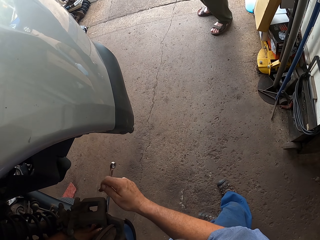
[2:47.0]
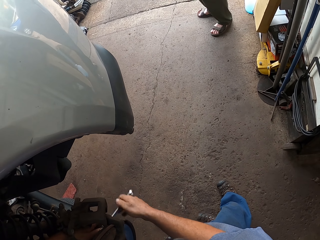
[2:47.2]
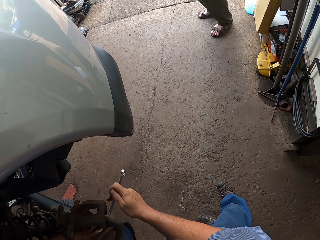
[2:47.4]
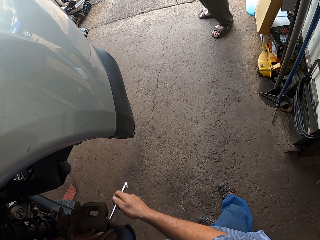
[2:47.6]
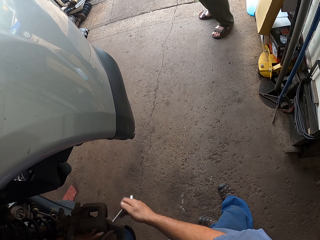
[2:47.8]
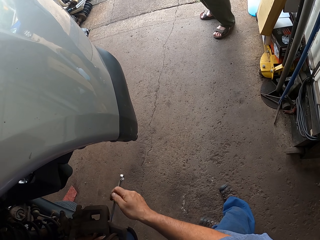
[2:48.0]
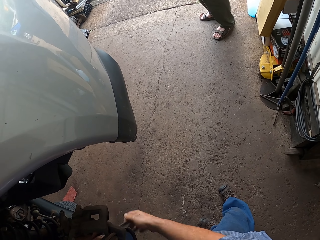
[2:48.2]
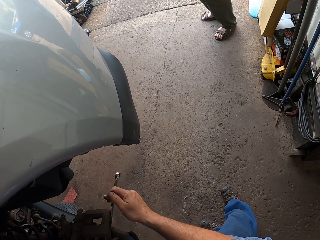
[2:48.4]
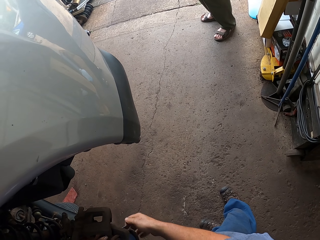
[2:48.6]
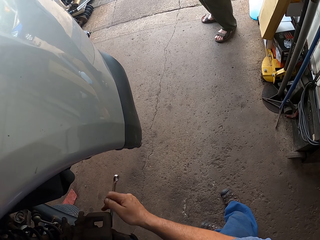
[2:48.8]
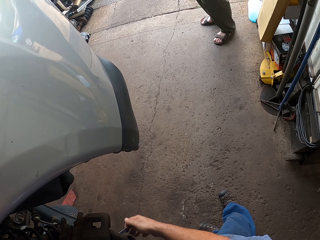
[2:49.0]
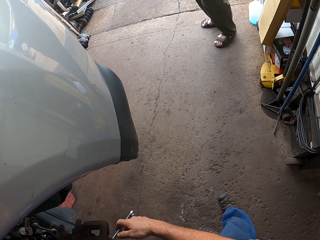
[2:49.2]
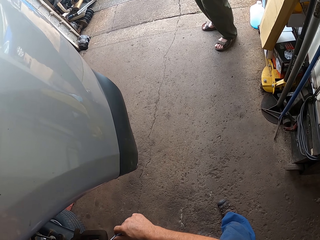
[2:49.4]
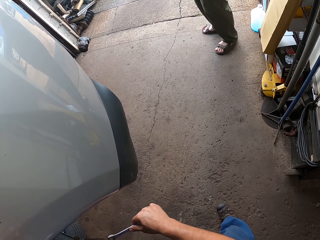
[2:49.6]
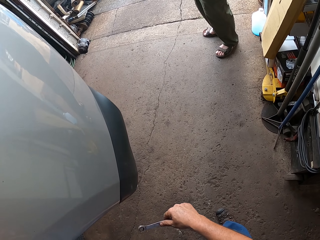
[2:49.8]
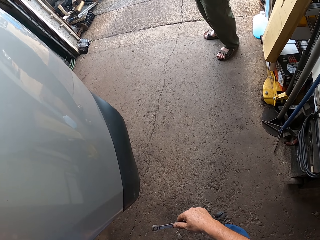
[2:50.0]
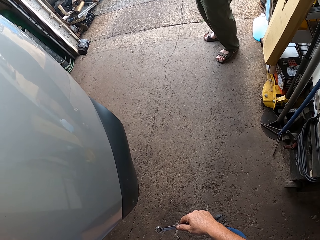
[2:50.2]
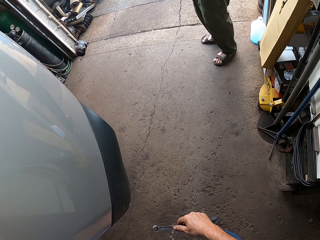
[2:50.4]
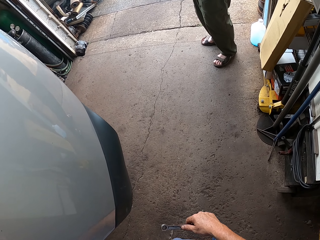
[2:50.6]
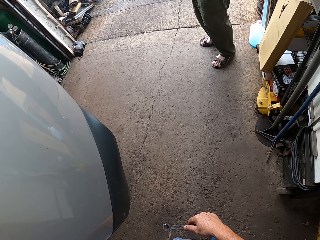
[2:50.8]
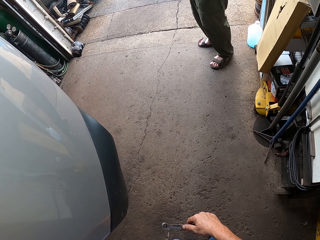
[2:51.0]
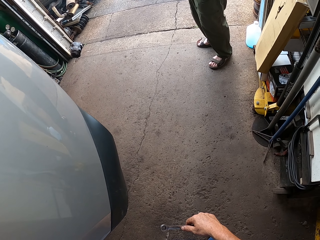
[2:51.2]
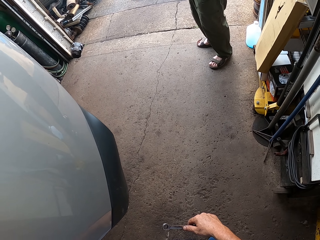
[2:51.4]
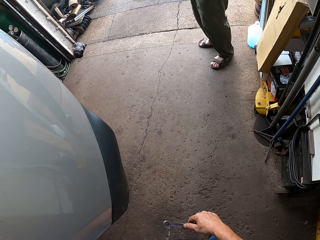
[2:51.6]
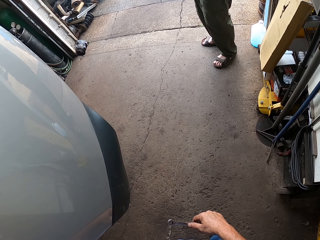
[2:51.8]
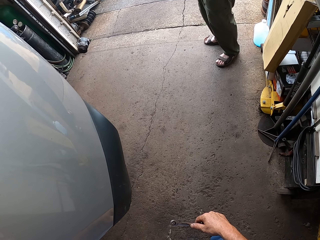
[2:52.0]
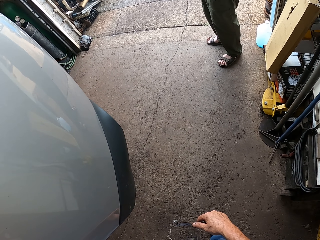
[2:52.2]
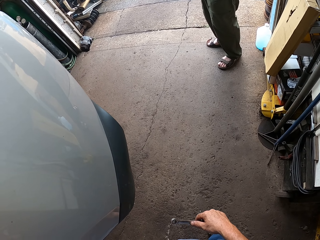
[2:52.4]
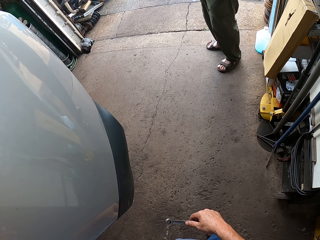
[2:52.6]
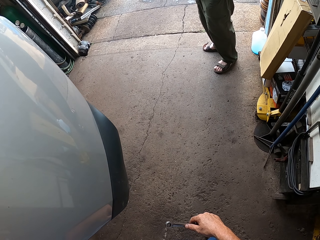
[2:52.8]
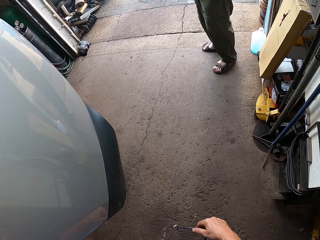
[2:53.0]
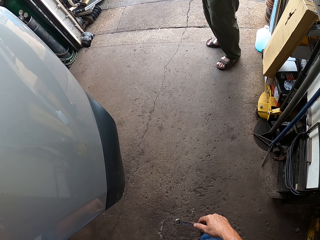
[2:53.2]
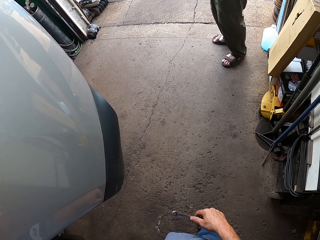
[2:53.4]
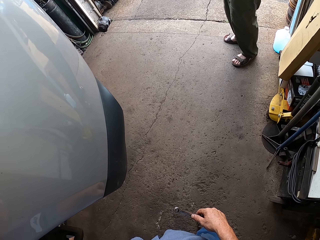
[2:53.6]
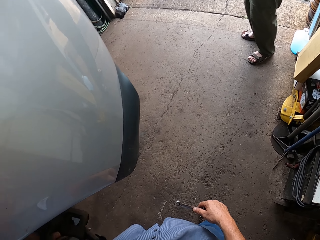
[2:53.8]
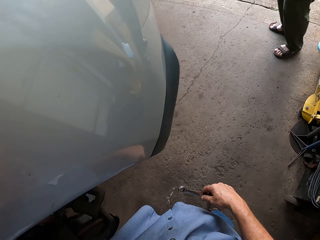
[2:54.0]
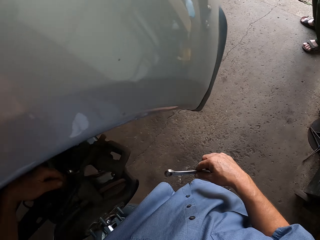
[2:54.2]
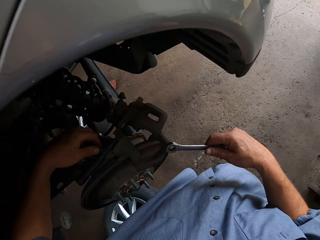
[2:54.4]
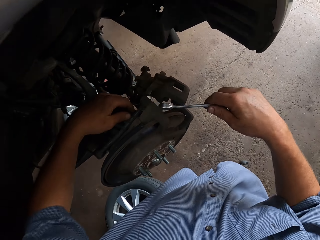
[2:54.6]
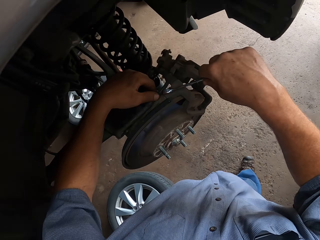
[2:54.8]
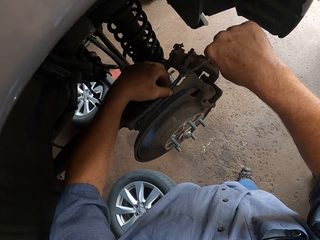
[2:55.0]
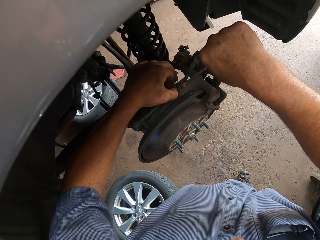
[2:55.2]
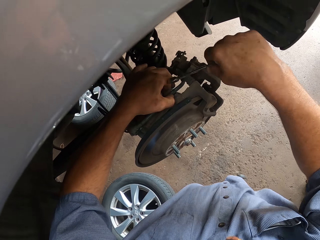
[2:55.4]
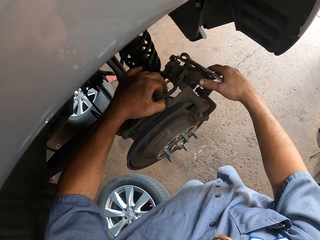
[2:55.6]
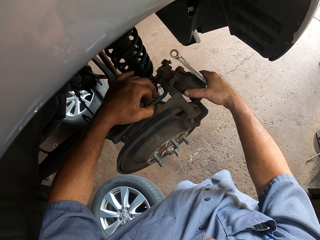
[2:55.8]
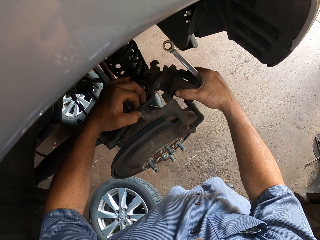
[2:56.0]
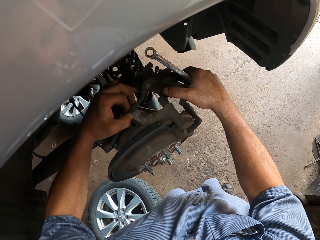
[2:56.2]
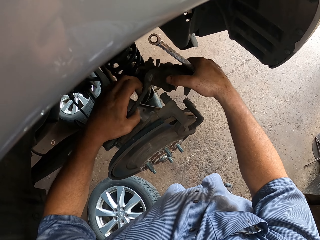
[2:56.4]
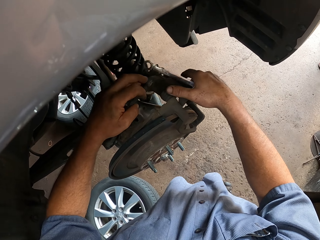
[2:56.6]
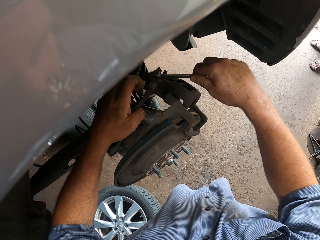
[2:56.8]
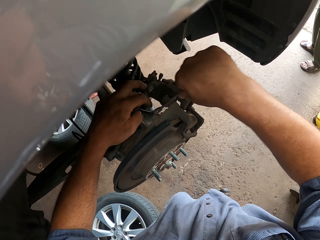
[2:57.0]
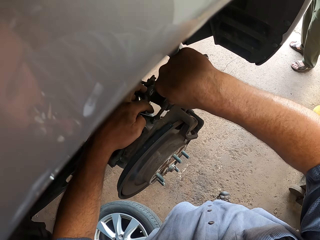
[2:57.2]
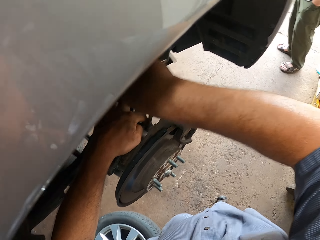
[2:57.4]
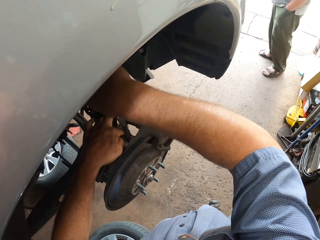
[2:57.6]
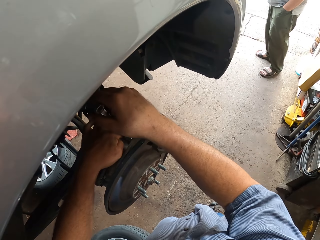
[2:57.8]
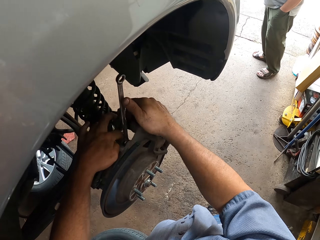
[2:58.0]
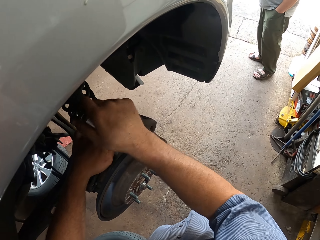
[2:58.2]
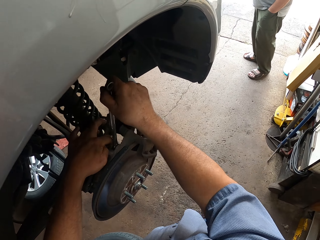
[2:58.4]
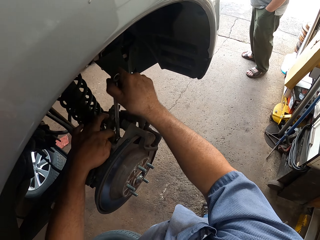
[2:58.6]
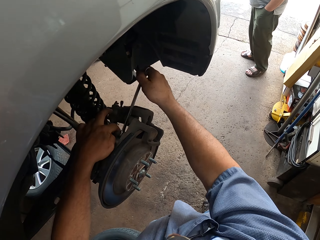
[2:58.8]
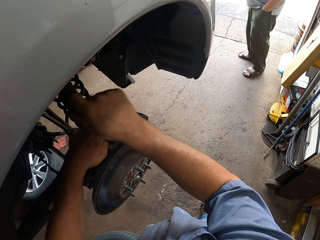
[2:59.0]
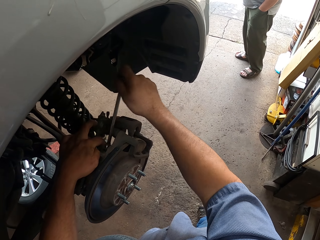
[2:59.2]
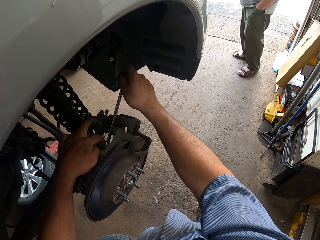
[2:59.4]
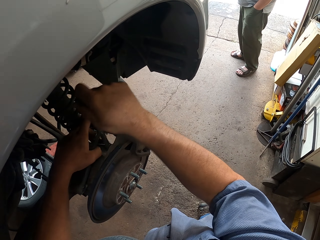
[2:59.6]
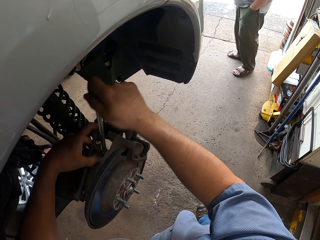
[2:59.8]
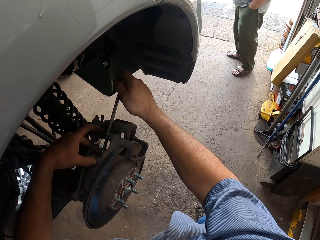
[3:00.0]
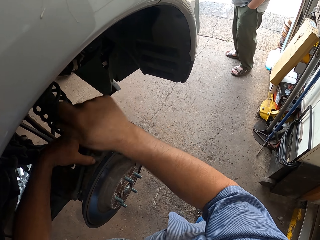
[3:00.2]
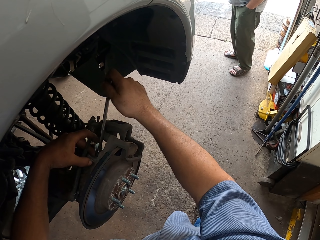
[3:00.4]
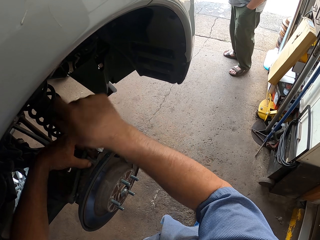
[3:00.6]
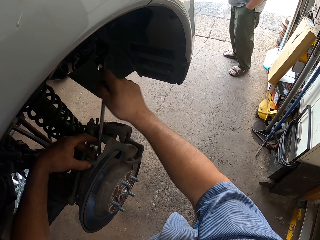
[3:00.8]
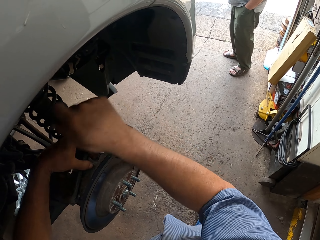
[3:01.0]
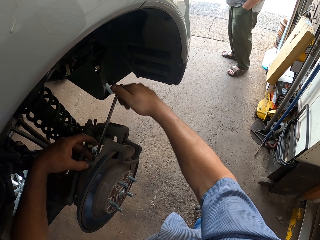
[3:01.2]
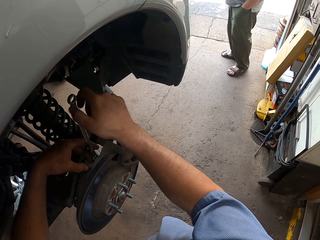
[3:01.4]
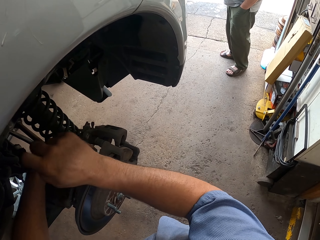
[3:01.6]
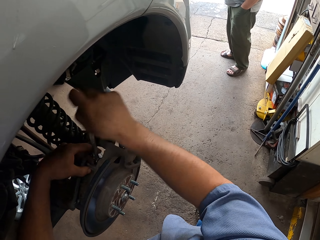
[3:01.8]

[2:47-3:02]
The camera wearer holds something. They turn a bolt.

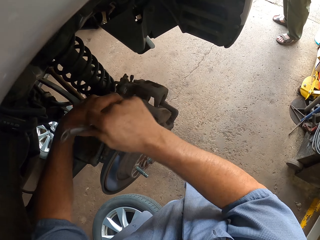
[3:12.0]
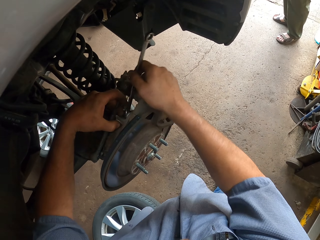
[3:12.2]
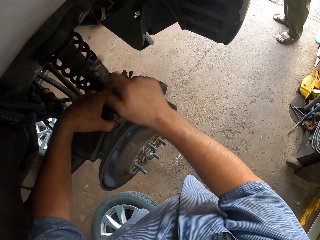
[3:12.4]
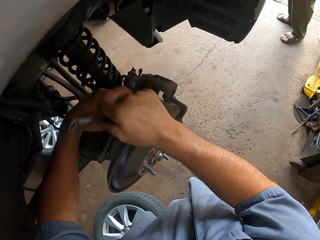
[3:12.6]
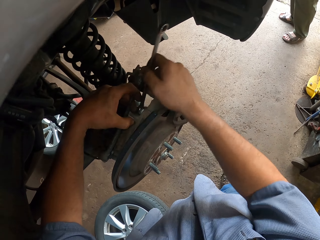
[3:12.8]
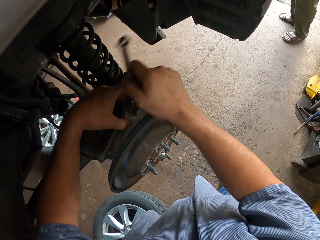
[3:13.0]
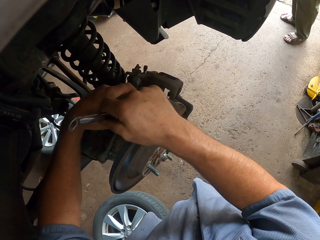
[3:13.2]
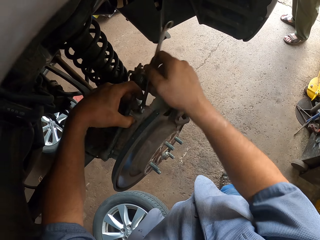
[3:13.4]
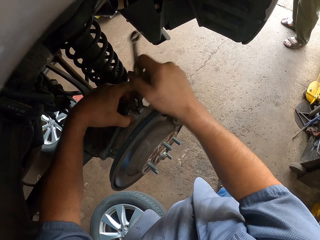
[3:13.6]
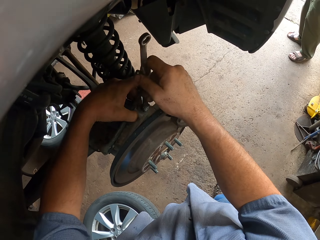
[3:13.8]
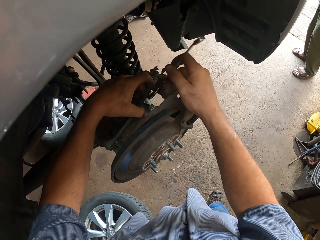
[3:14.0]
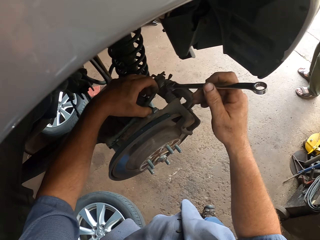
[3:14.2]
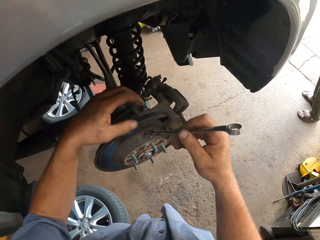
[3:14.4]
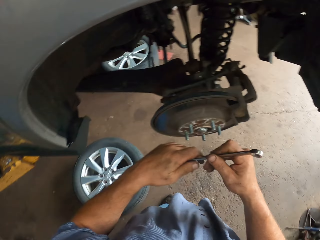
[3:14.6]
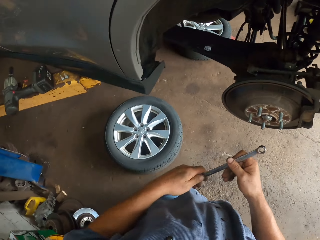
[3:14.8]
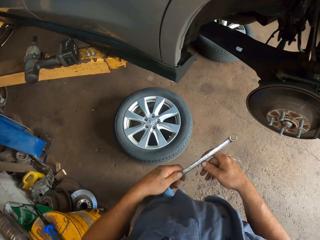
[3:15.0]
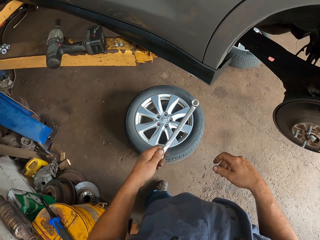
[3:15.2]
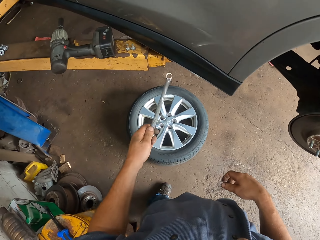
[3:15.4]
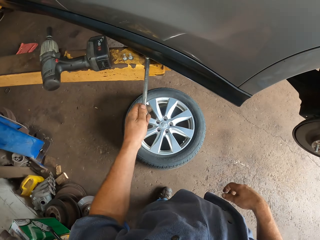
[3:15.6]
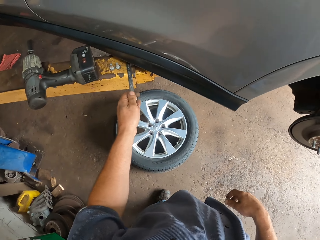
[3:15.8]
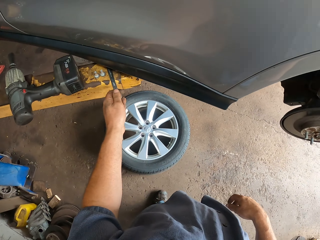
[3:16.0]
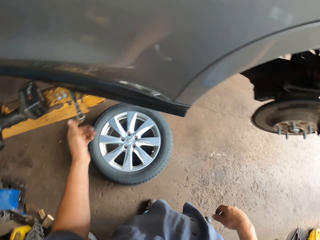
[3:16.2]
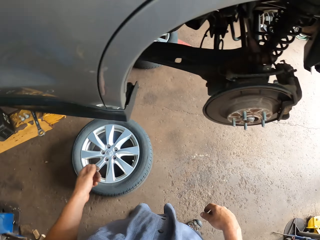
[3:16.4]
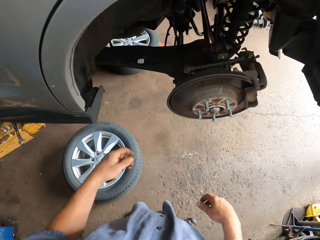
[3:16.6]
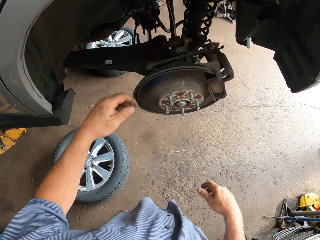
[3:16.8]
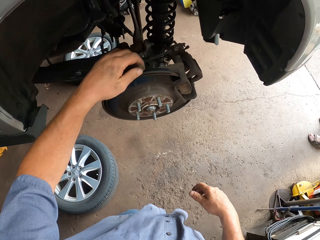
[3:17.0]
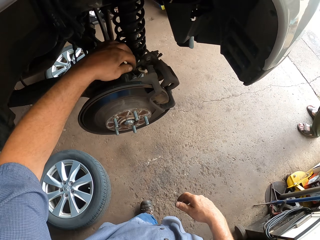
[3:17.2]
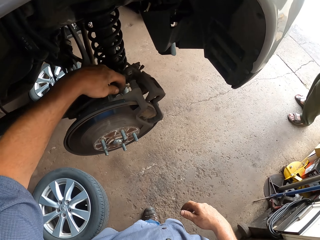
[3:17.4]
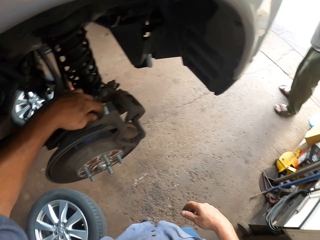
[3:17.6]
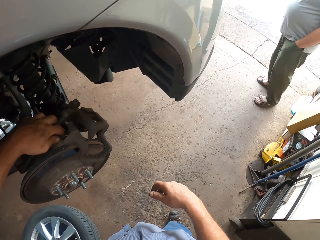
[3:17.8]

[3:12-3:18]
The camera wearer places a spanner on the hydraulic car lift machine.
